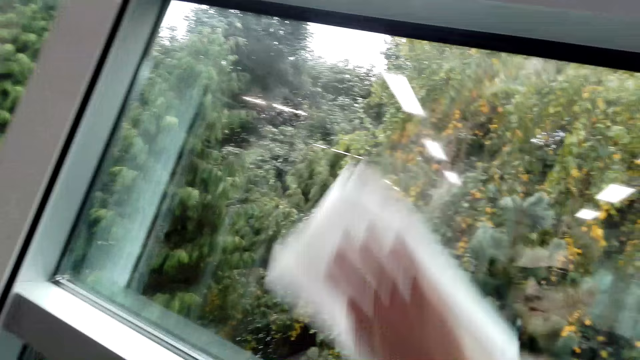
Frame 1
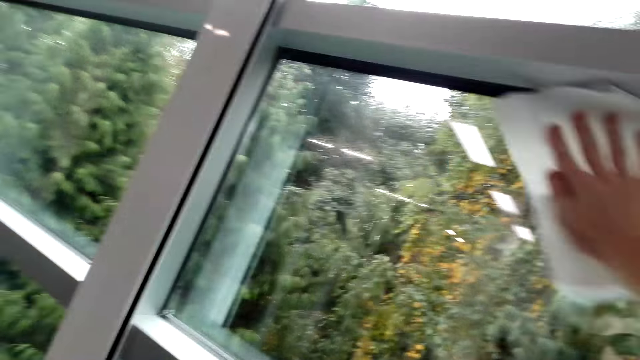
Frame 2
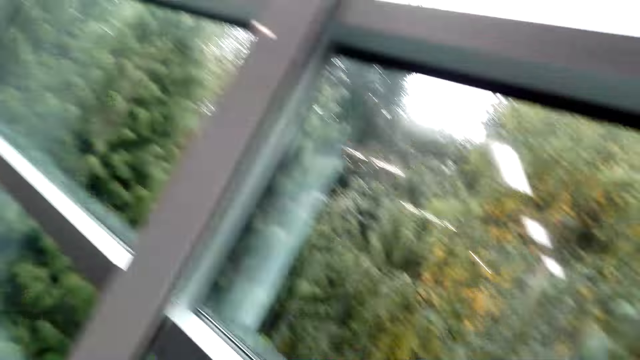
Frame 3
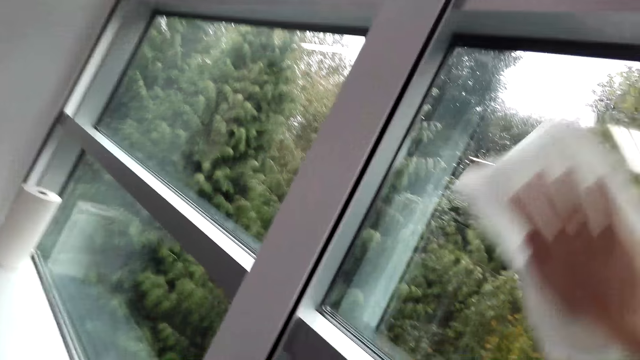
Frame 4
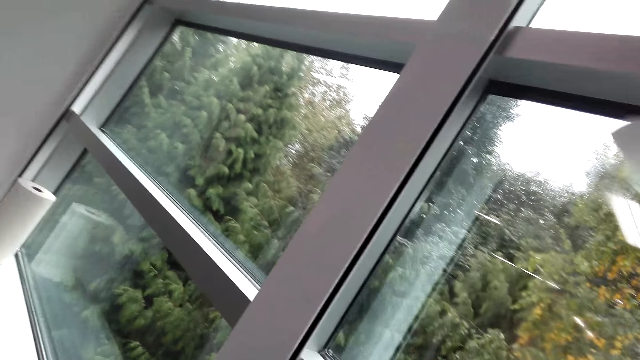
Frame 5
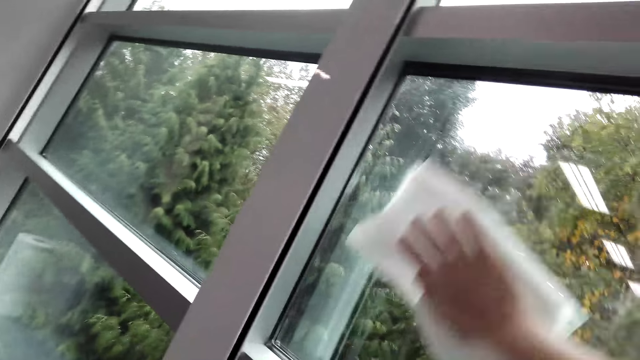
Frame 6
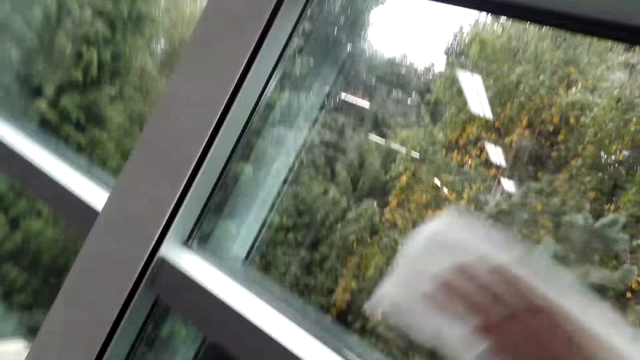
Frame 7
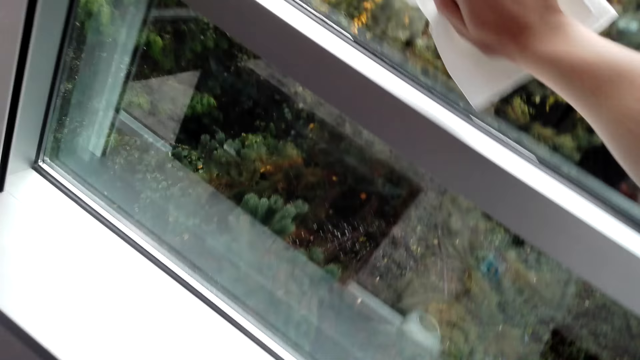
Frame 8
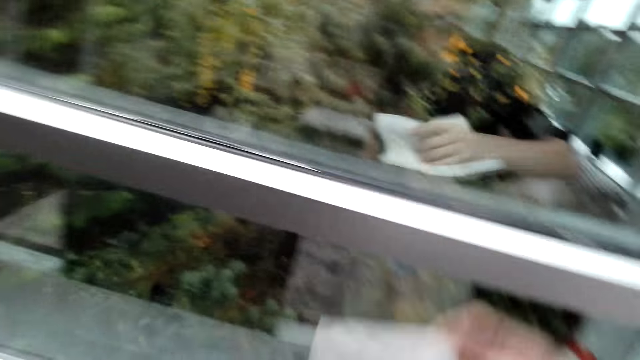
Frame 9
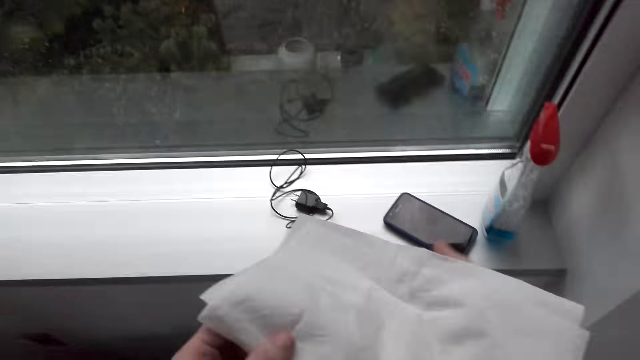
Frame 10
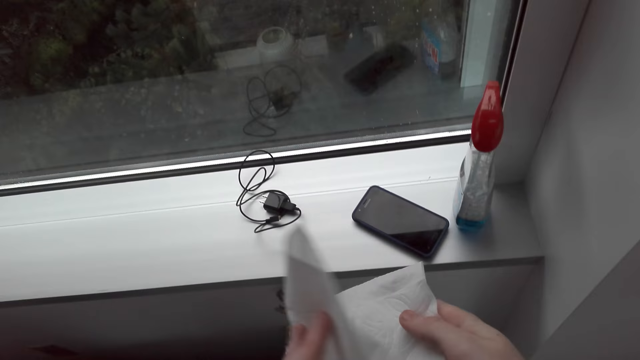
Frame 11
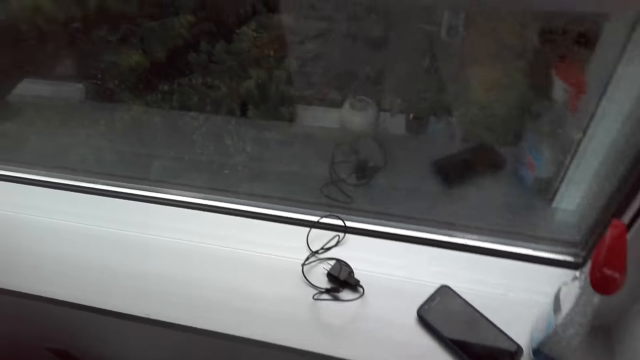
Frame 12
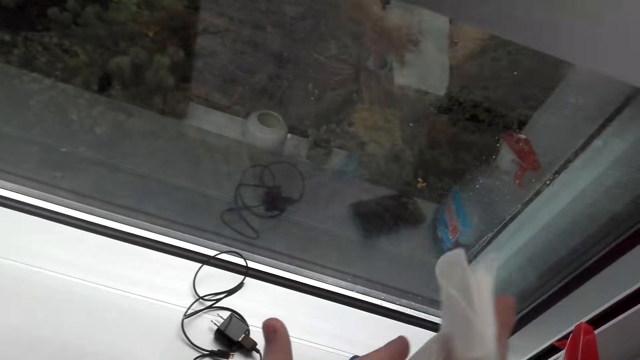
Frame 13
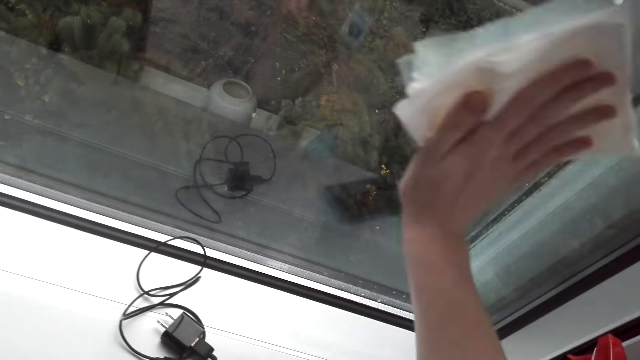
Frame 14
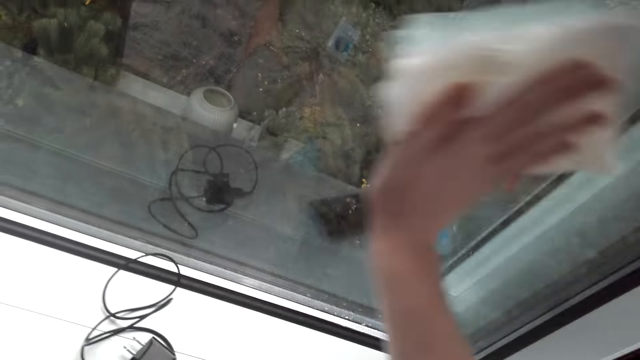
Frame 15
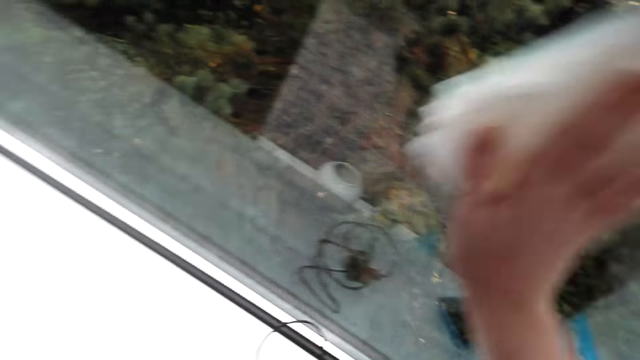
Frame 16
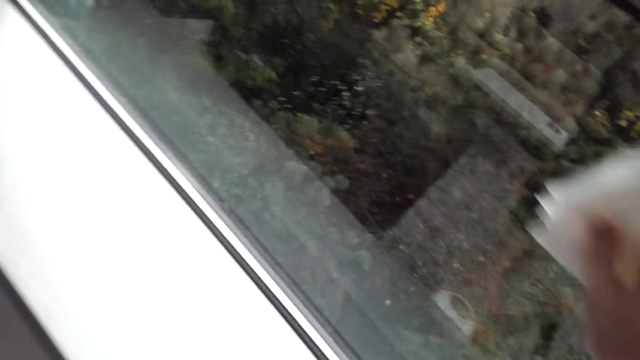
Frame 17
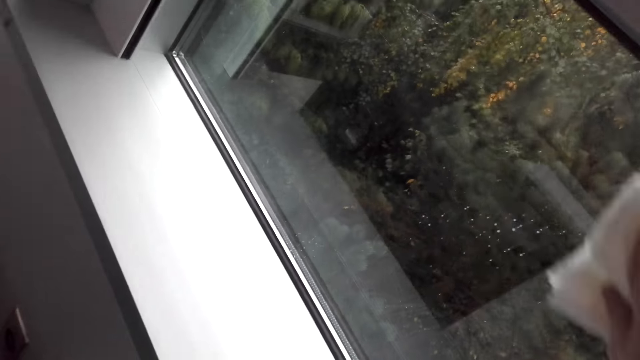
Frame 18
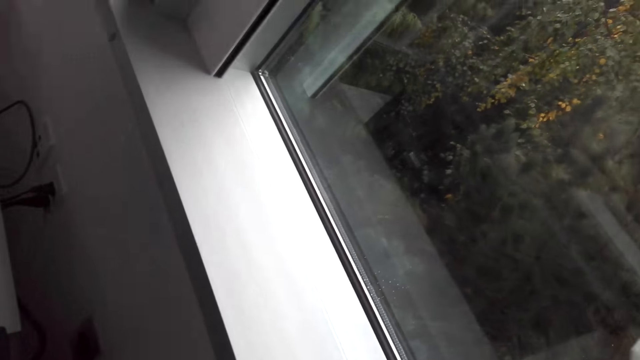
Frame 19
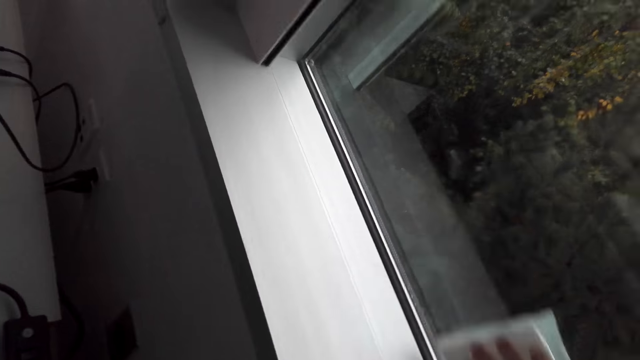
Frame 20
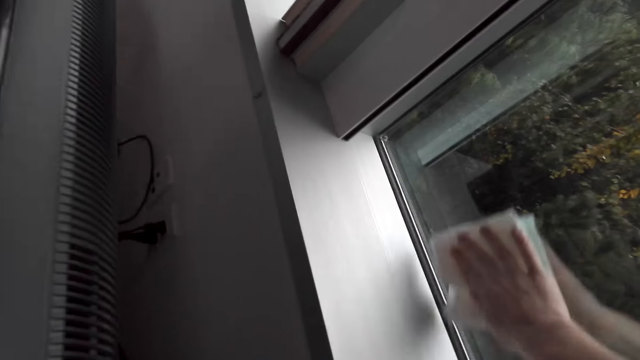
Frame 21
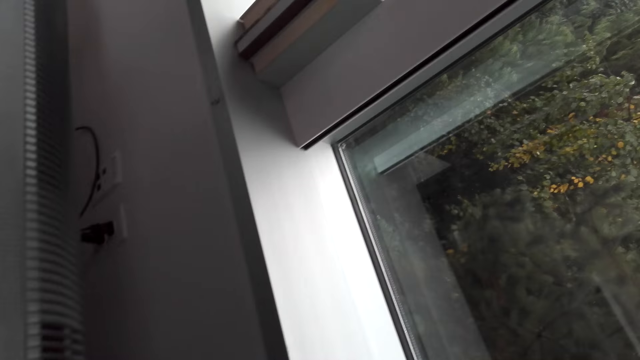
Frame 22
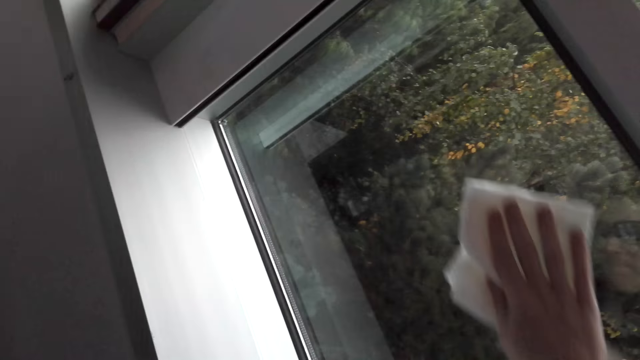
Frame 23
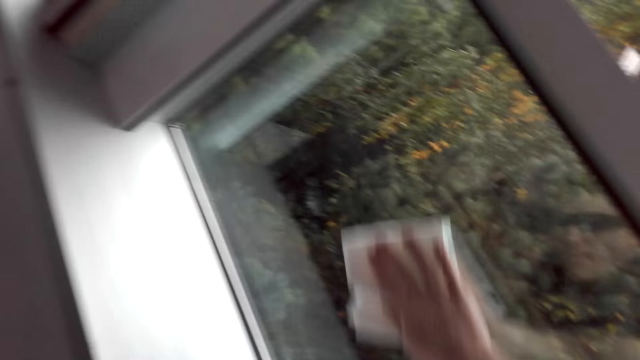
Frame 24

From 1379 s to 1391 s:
The camera wearer folds the tissue paper. They wipe the window with the tissue paper.

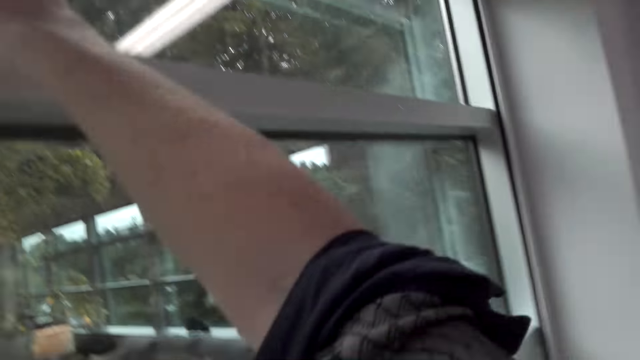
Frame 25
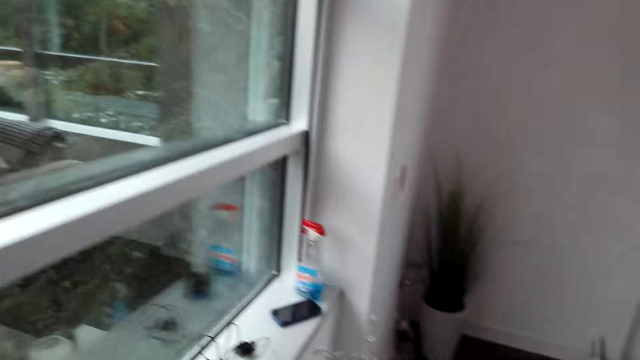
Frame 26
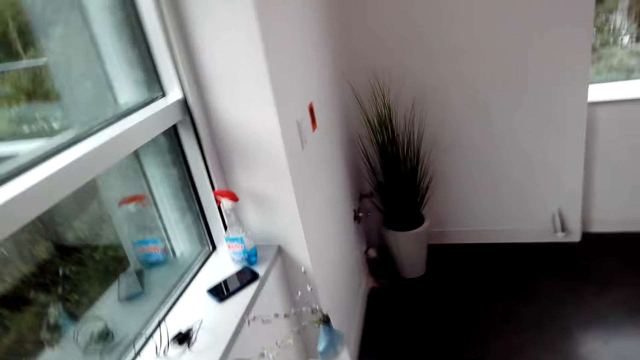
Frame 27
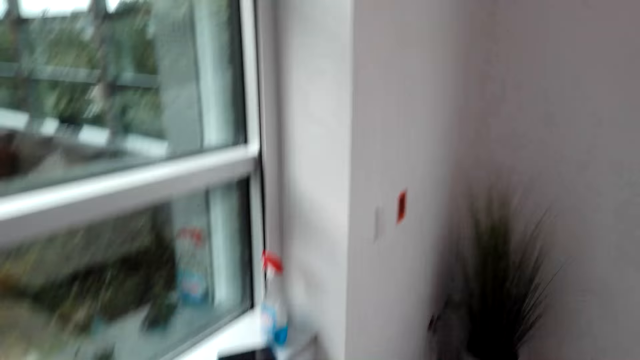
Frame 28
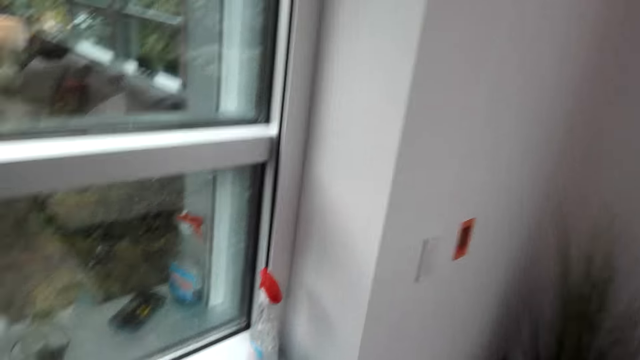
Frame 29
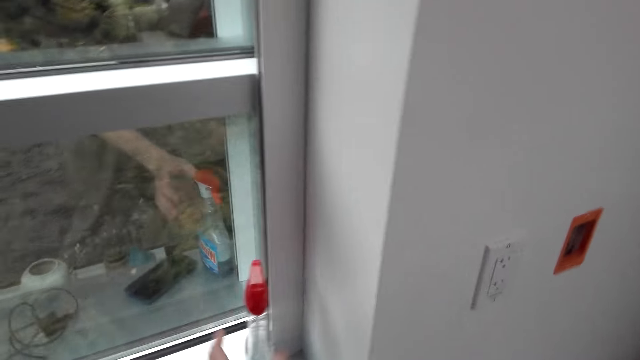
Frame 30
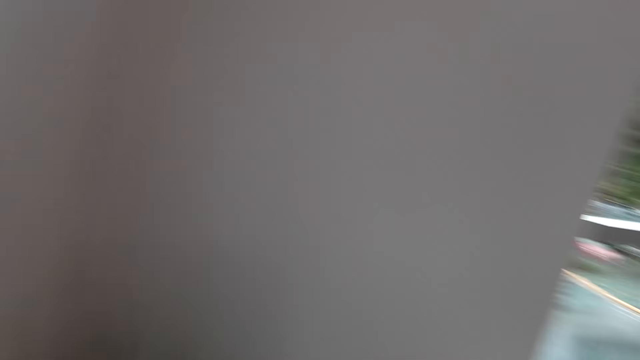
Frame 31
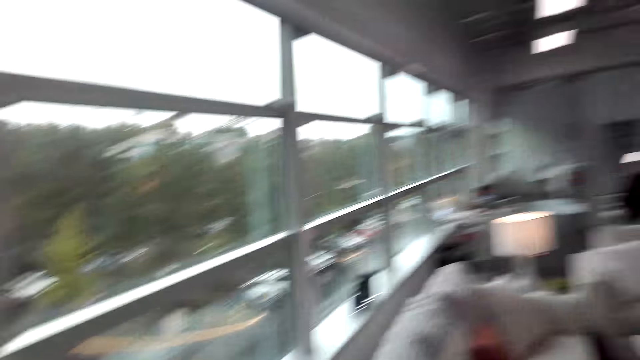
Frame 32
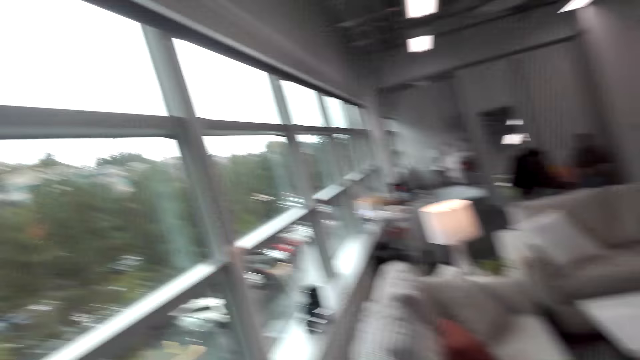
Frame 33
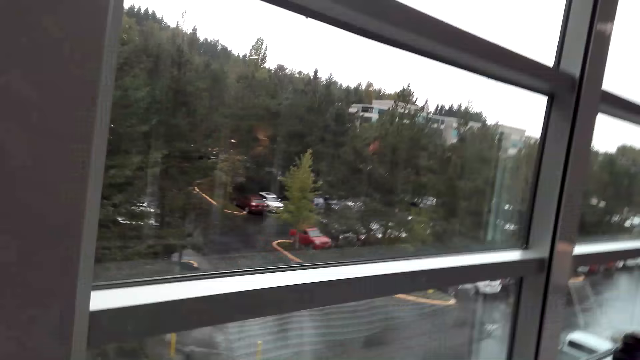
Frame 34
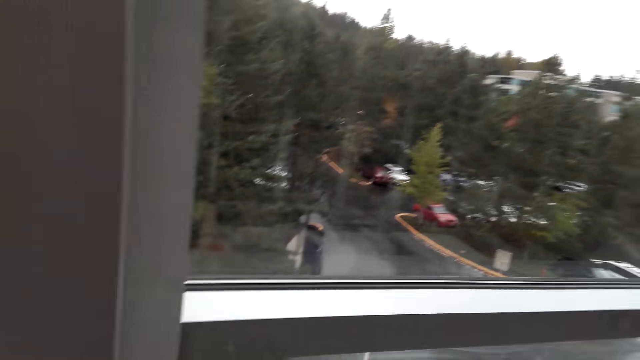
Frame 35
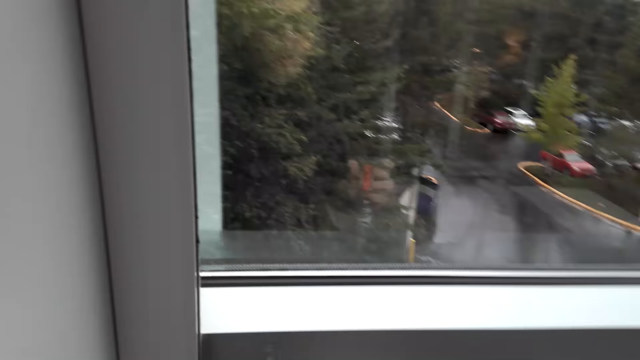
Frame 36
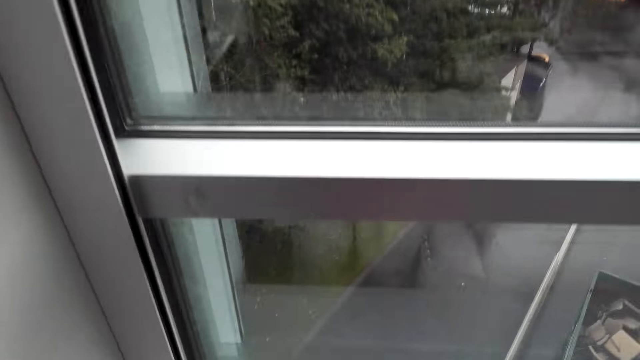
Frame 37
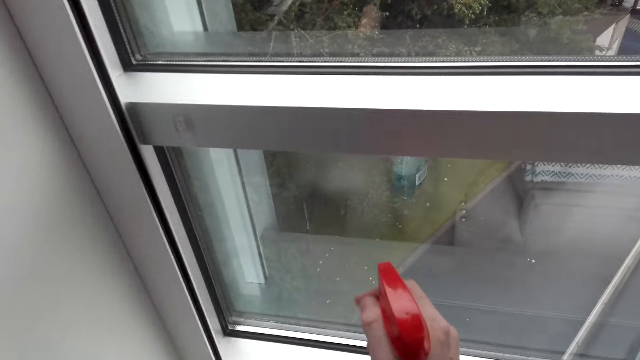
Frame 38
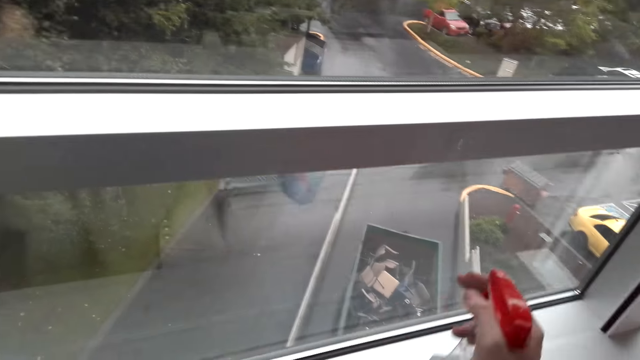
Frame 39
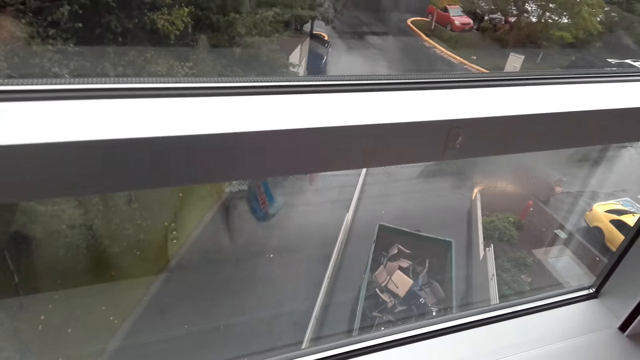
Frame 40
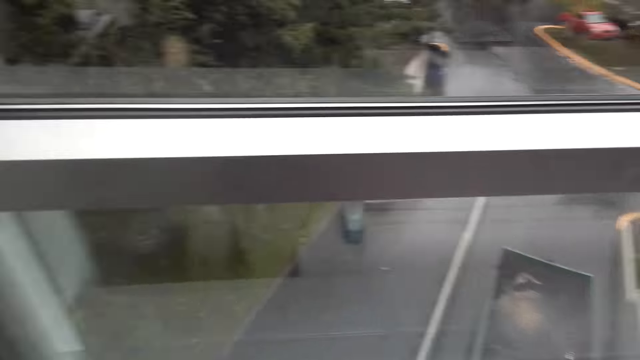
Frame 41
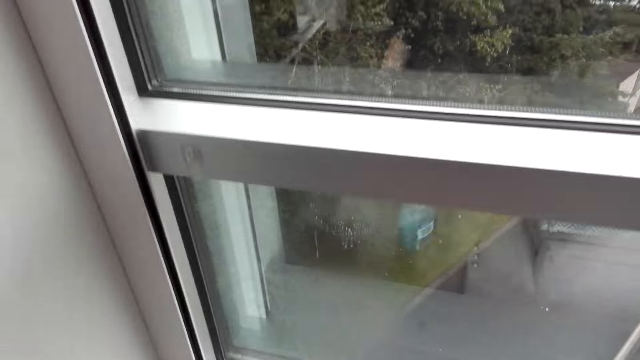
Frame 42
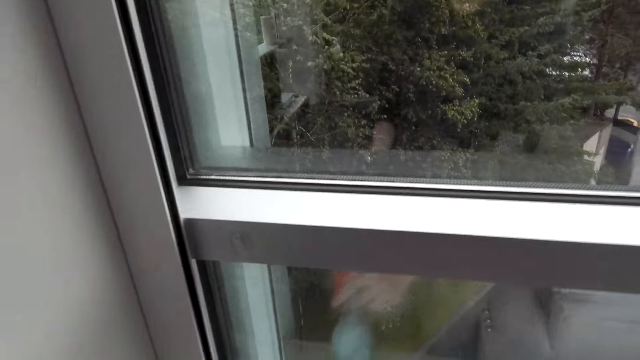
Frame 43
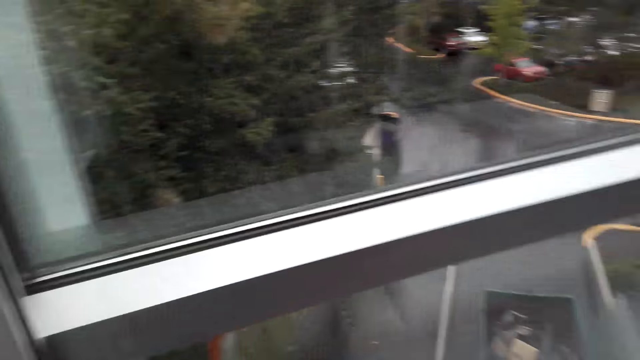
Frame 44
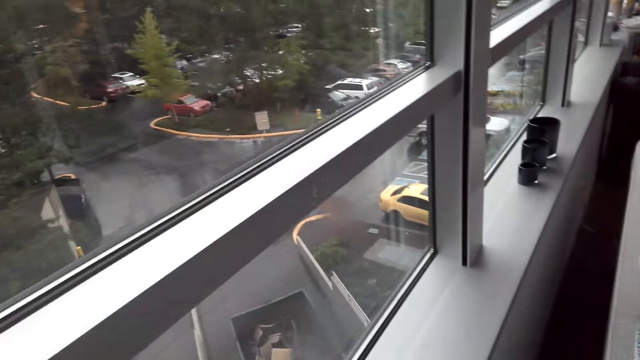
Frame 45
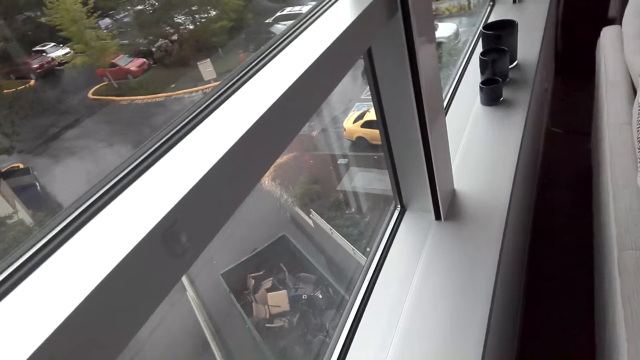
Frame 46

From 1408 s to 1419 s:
The camera wearer walks in the room. They spray Windex cleaner to the glass. They put the Windex bottle down.
